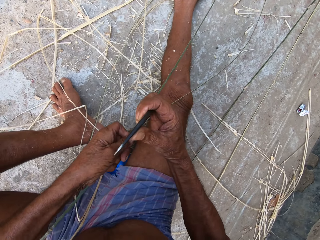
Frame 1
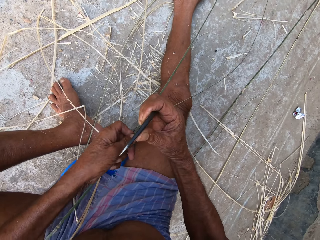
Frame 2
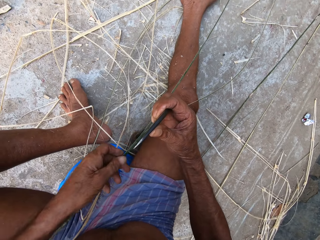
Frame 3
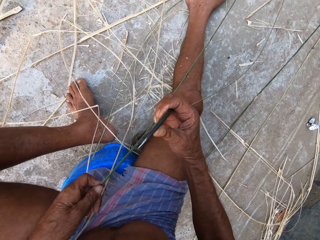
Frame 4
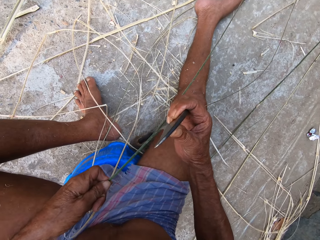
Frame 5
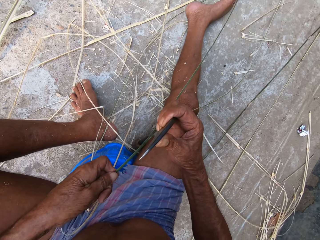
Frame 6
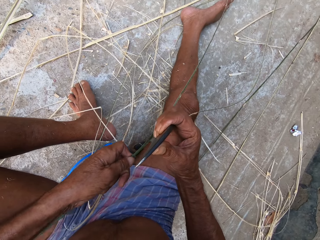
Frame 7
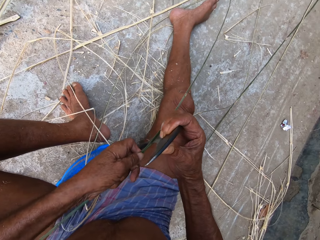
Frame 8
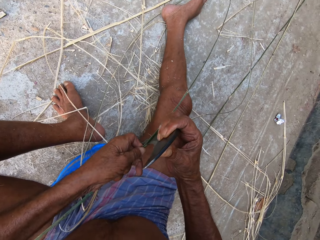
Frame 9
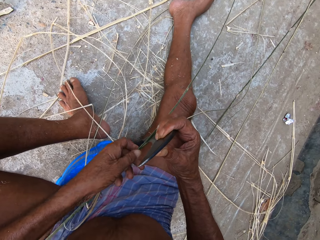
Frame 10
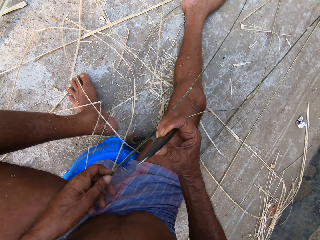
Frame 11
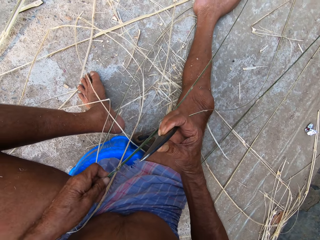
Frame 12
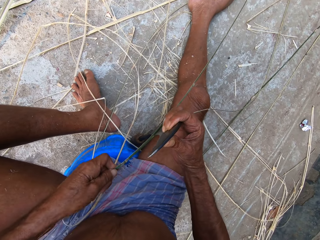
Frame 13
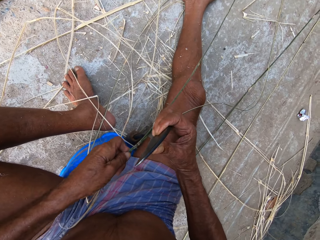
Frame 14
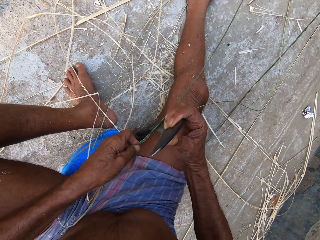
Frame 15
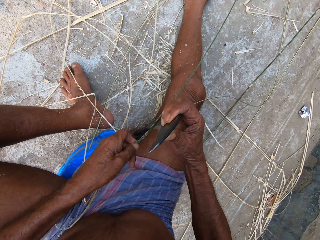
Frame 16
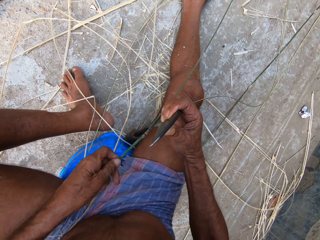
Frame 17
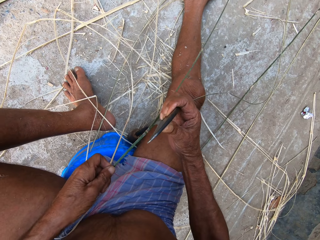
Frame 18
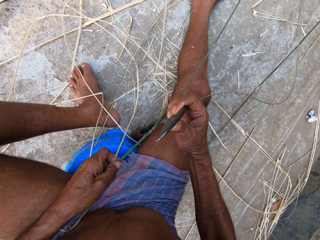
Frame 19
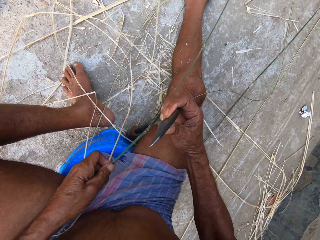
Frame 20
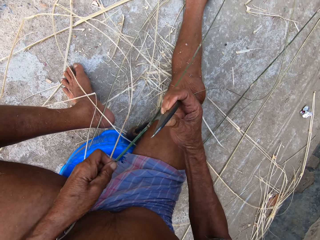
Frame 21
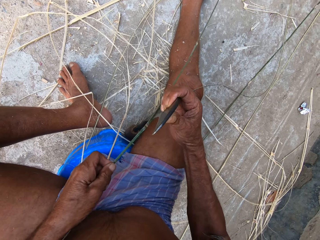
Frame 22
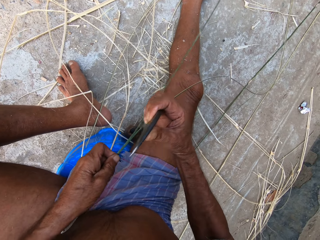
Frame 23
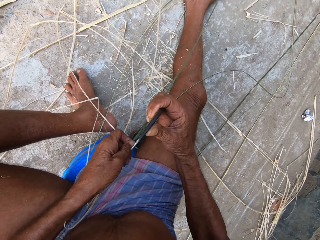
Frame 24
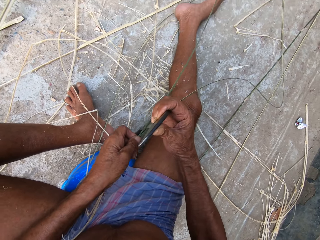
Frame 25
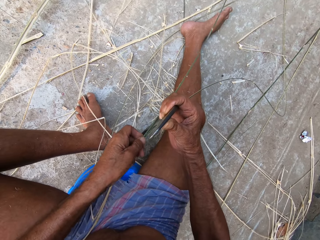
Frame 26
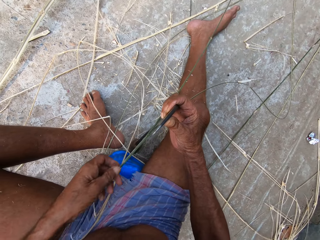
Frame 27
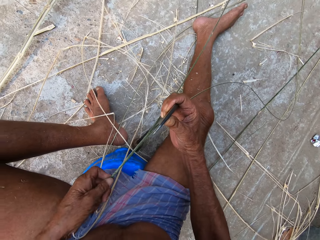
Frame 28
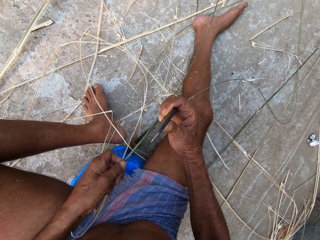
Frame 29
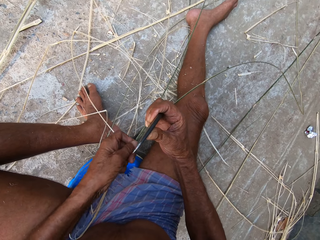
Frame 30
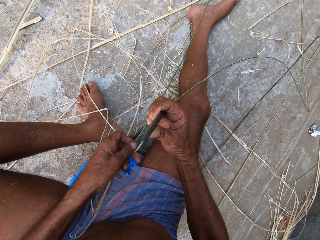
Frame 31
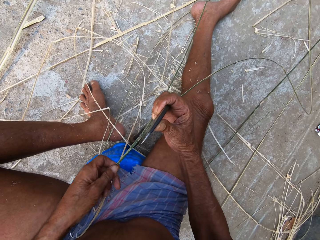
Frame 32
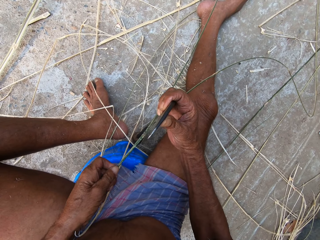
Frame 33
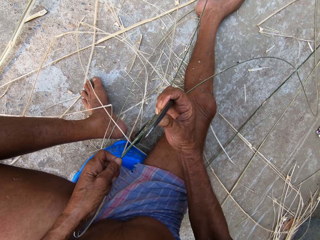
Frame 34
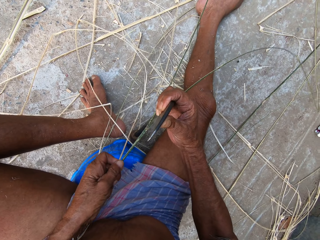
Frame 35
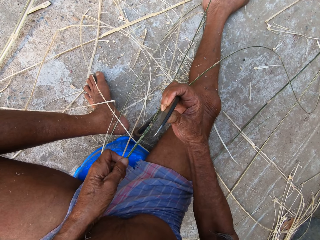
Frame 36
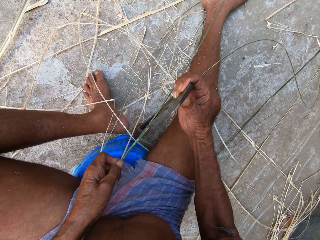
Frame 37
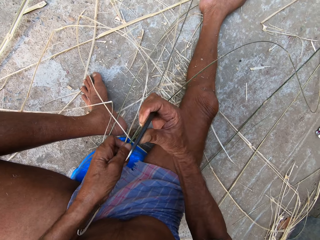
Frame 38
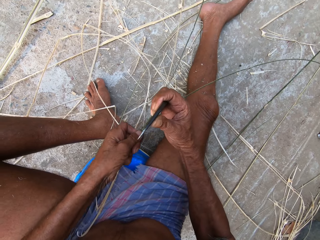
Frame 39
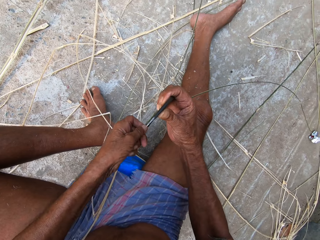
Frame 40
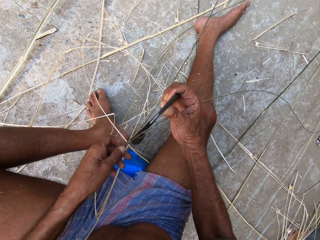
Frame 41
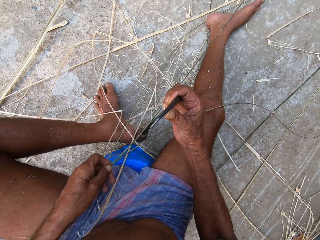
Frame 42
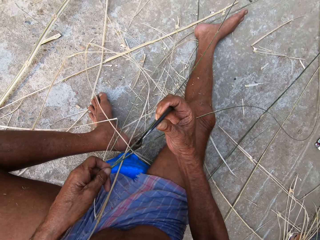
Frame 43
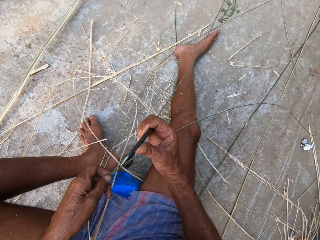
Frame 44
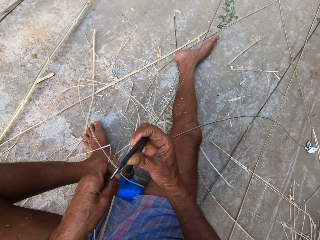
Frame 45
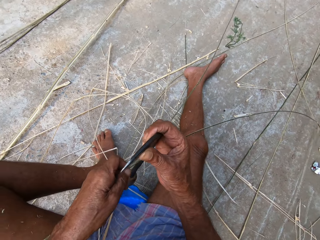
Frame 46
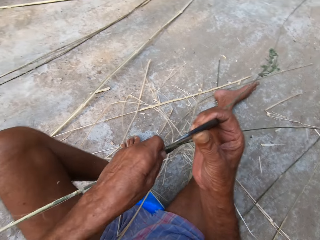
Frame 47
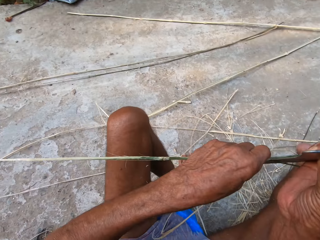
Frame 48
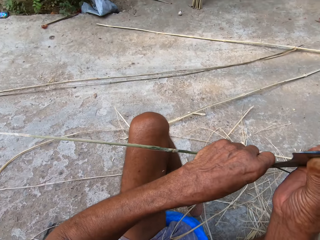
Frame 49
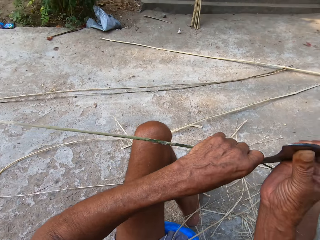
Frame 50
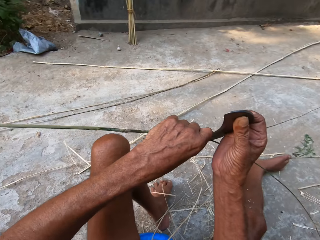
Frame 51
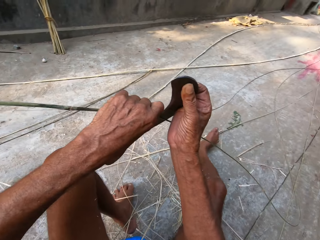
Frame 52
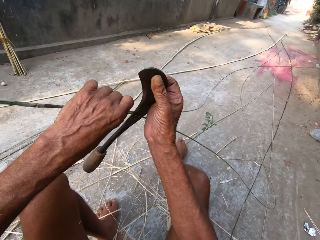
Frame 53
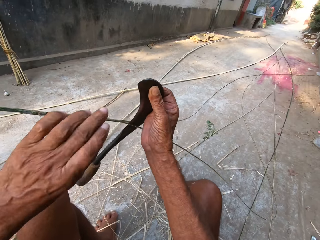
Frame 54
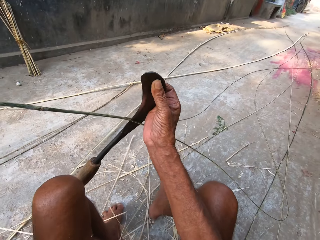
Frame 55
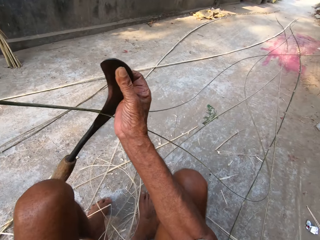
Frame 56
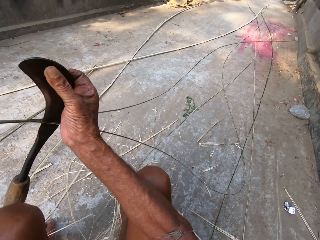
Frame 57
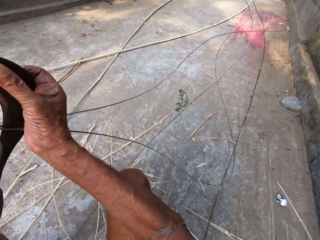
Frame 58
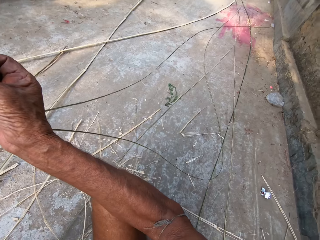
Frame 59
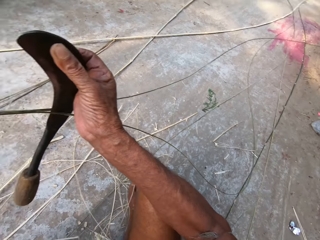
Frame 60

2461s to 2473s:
The camera wearer adjusts the bamboo strip and the kukri with both hands.

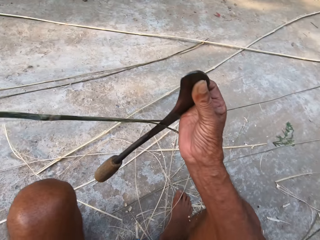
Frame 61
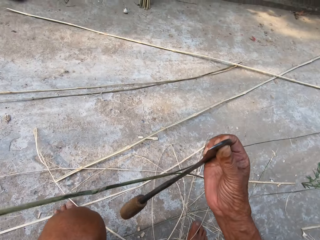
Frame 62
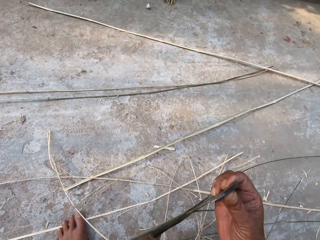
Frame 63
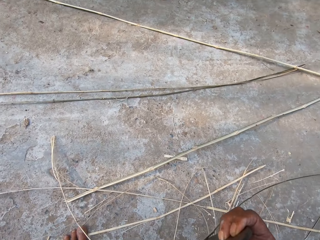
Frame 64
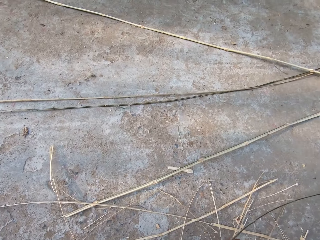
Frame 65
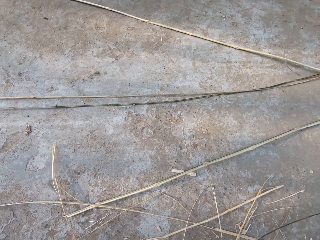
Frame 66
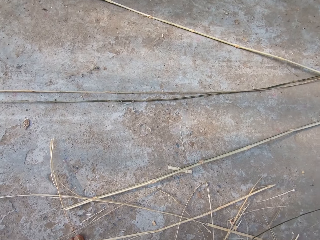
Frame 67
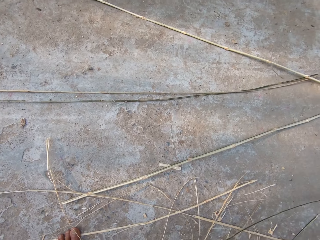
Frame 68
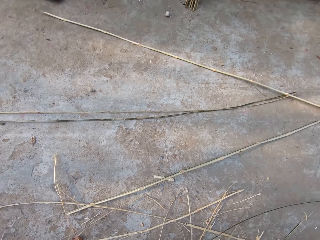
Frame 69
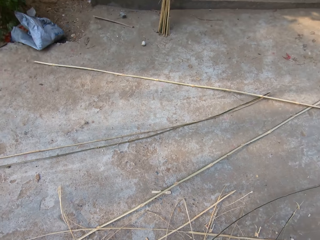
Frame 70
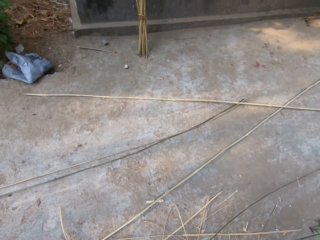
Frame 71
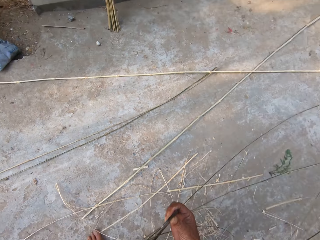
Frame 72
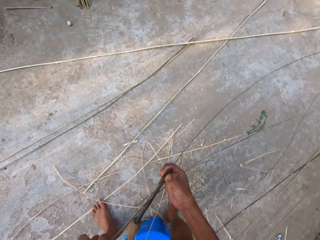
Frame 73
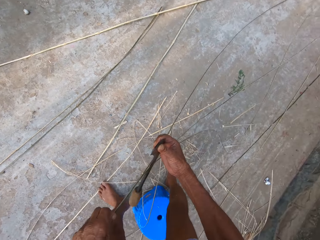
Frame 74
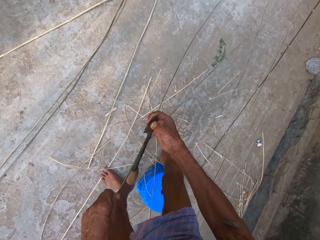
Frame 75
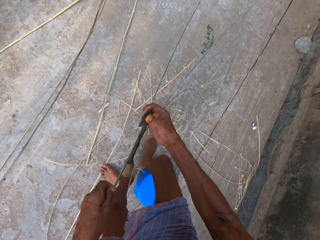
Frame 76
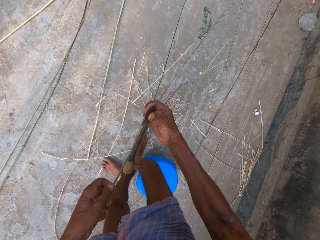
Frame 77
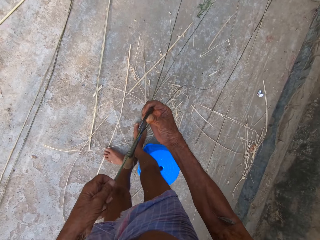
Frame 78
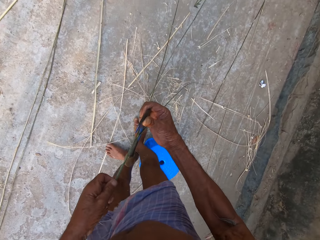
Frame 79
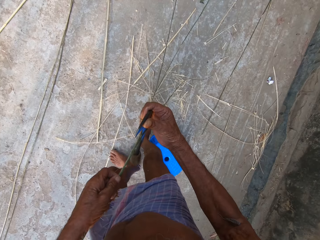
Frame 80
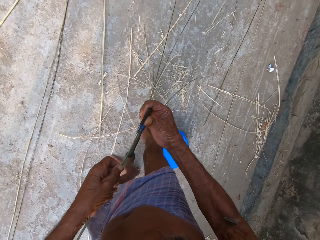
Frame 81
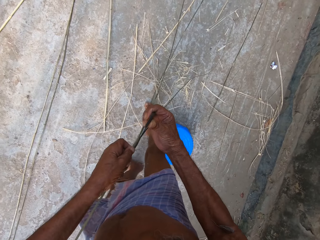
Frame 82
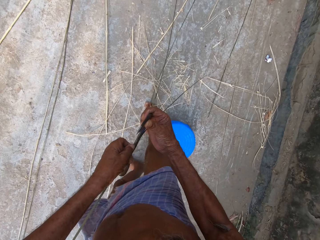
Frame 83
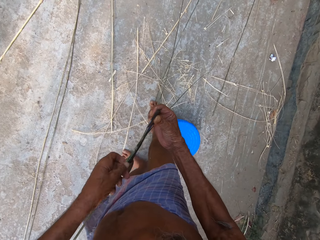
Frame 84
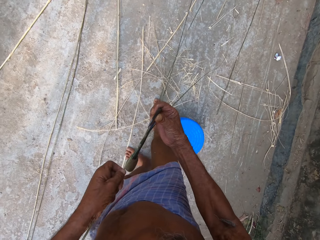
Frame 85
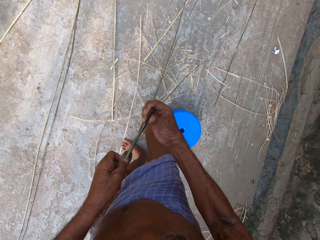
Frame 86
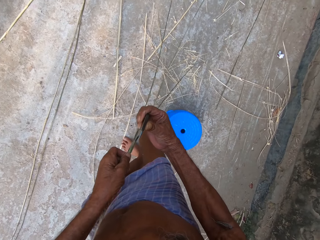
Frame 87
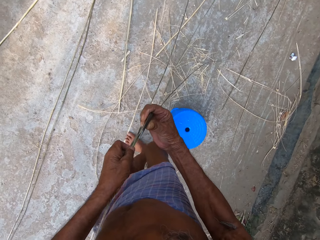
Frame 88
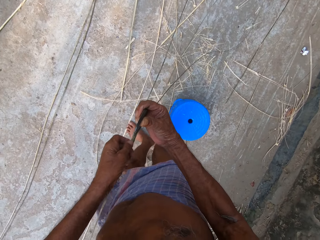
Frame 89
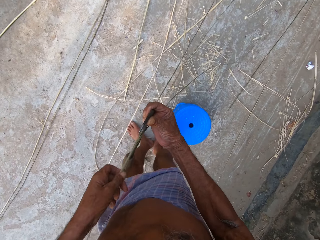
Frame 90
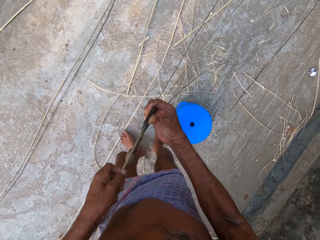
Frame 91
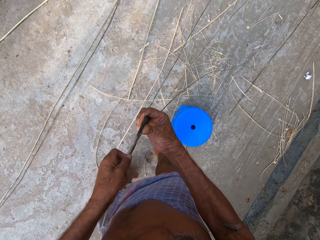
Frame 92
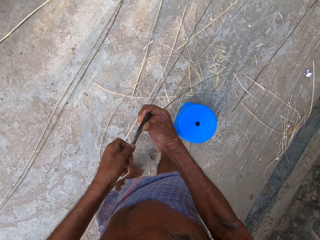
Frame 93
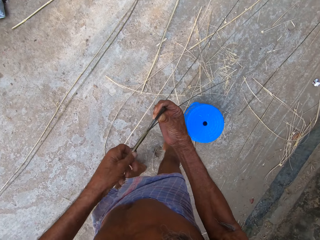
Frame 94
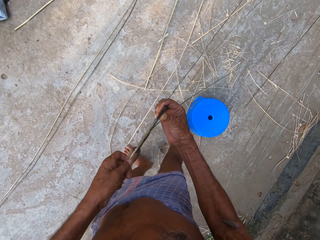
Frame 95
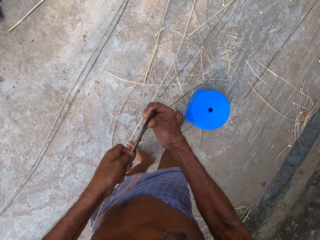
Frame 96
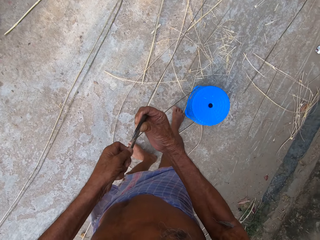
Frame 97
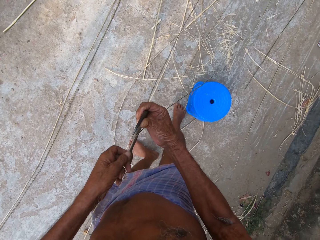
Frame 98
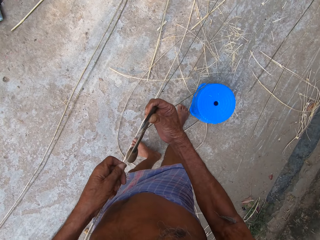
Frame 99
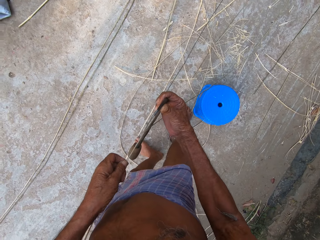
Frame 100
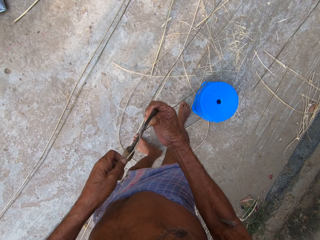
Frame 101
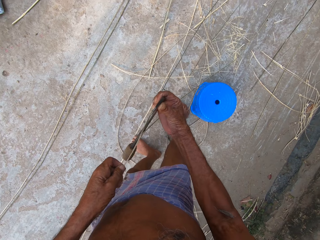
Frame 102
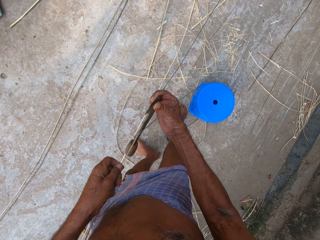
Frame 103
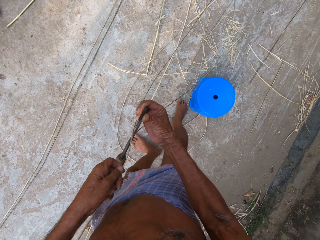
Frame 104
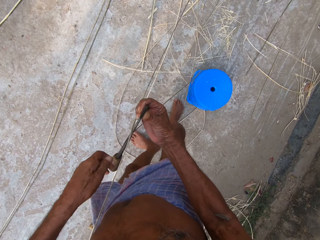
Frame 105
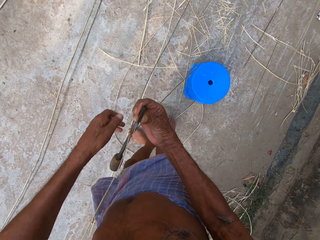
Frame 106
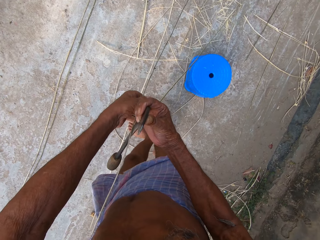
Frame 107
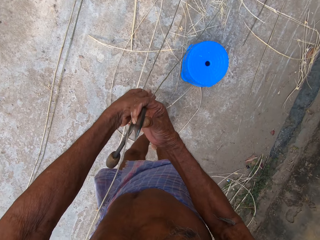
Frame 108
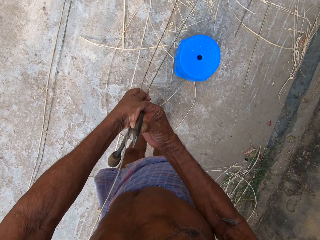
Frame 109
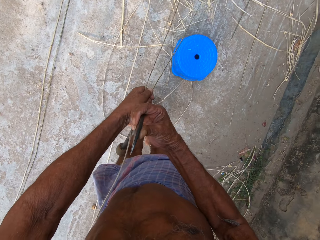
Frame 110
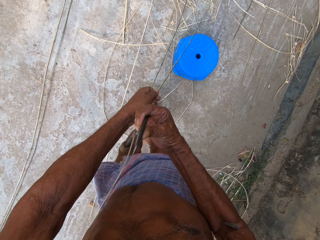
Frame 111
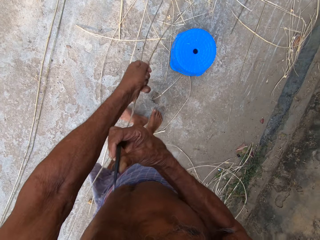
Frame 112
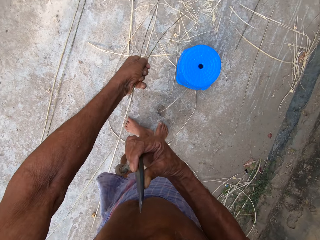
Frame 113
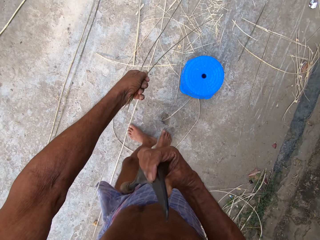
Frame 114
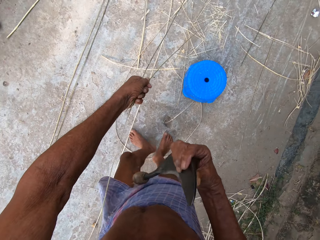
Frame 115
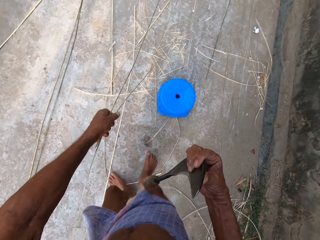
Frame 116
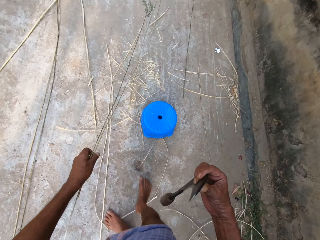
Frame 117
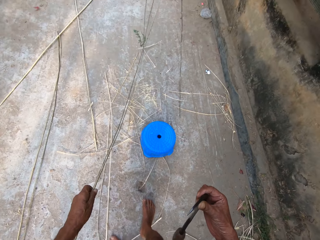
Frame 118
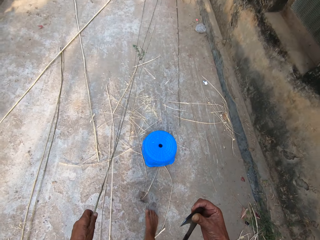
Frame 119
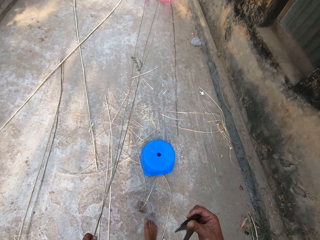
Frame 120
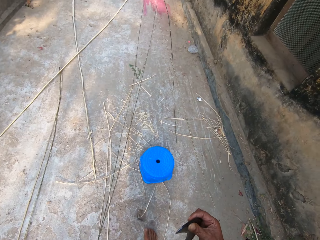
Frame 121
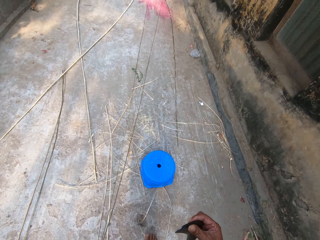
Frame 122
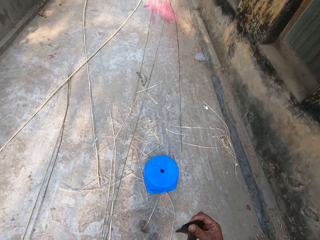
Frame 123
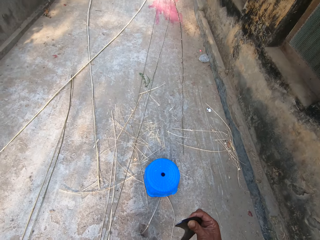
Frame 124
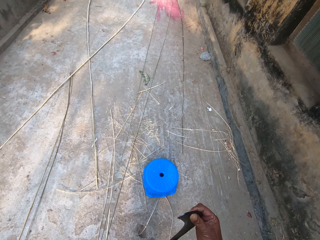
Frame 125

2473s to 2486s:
The camera wearer cuts the bamboo strip in his left hand with the kukri in his right hand. He adjusts the bamboo strip on the ground with his left hand.
